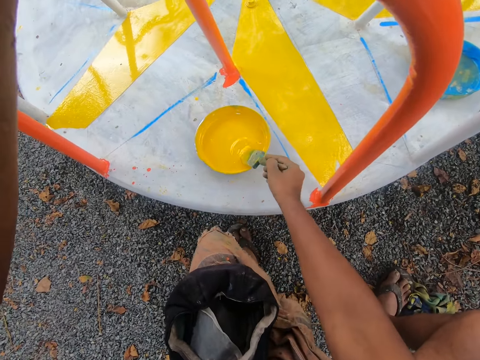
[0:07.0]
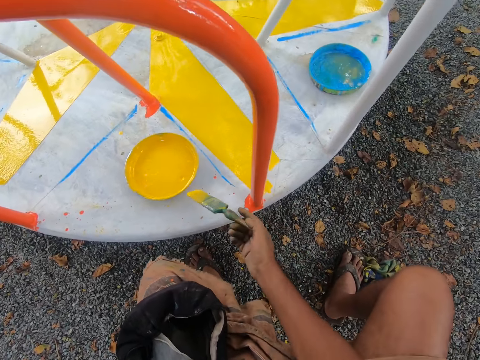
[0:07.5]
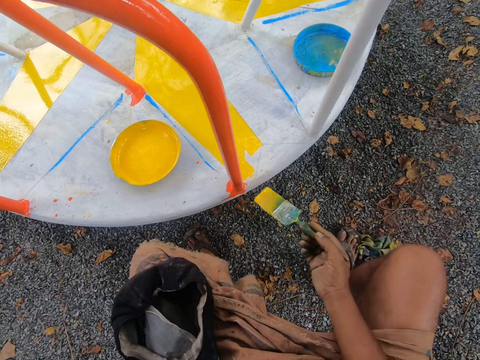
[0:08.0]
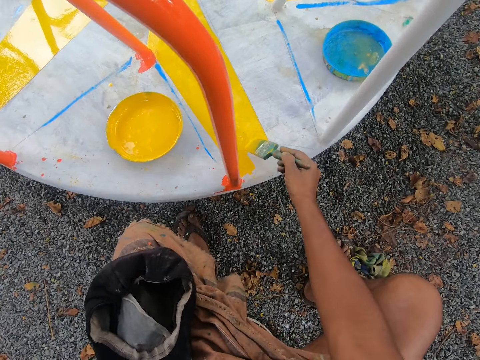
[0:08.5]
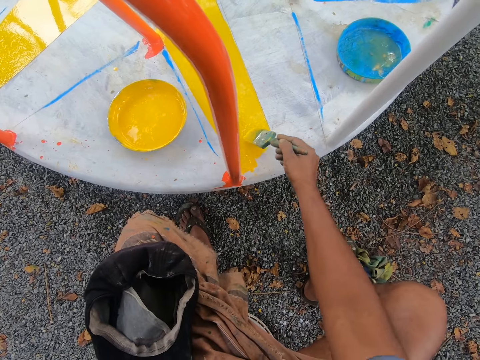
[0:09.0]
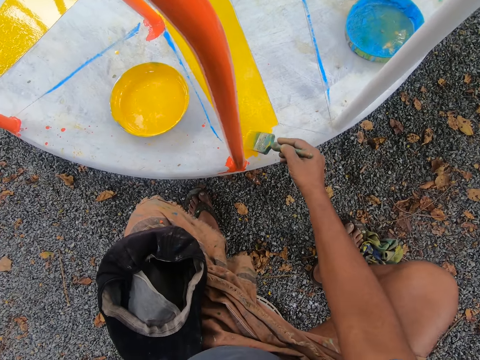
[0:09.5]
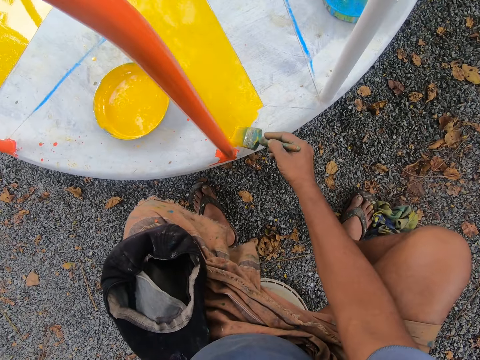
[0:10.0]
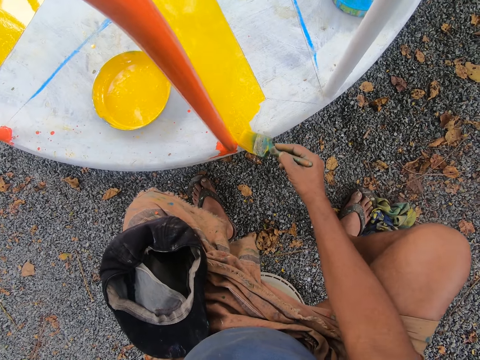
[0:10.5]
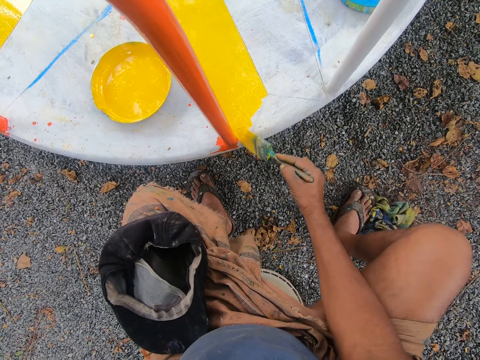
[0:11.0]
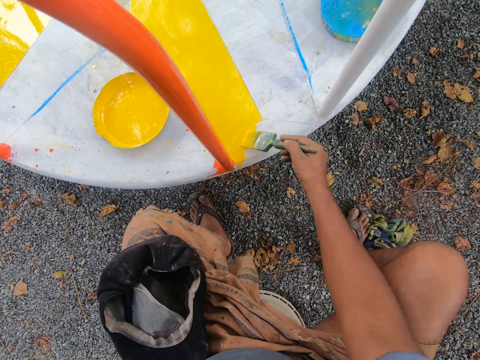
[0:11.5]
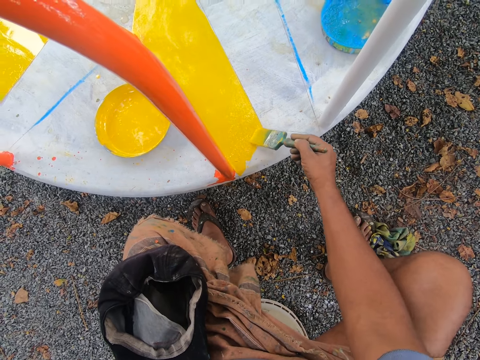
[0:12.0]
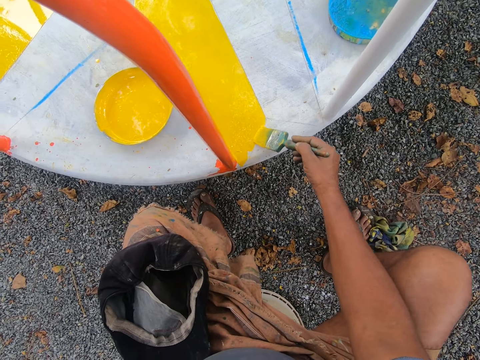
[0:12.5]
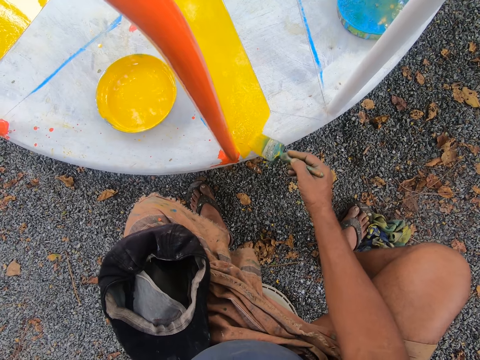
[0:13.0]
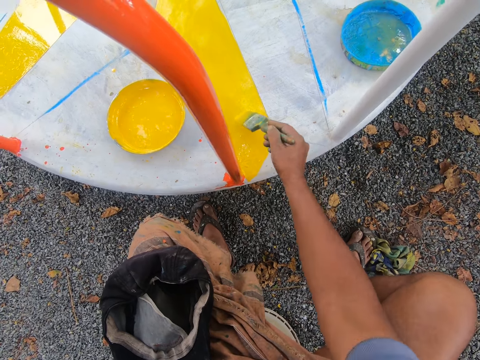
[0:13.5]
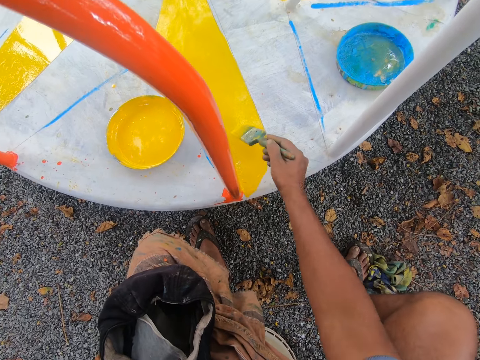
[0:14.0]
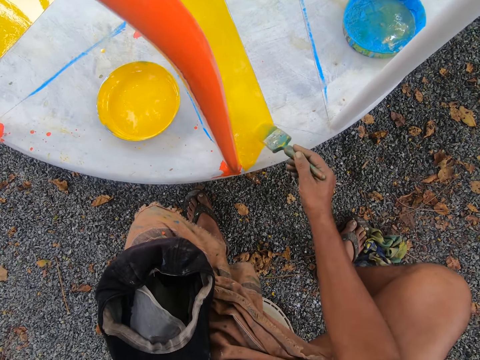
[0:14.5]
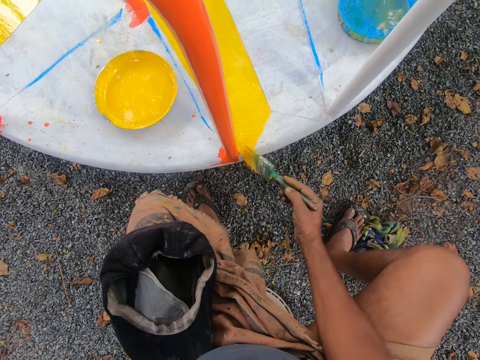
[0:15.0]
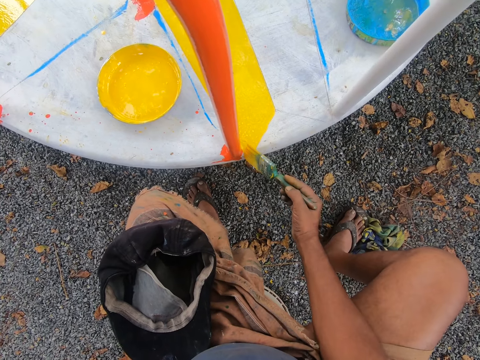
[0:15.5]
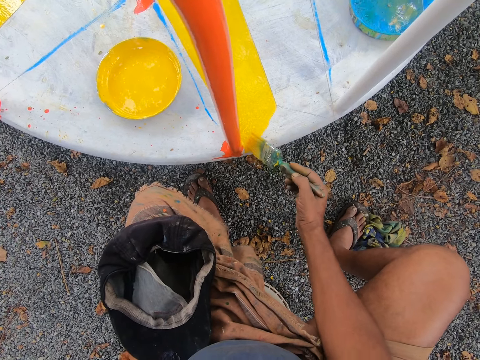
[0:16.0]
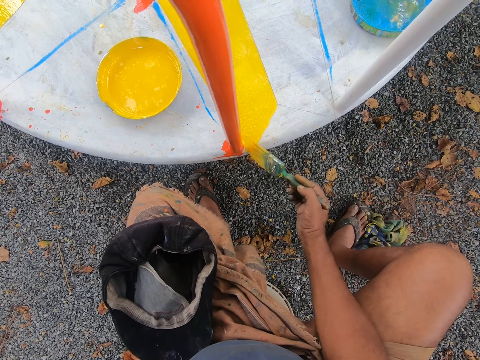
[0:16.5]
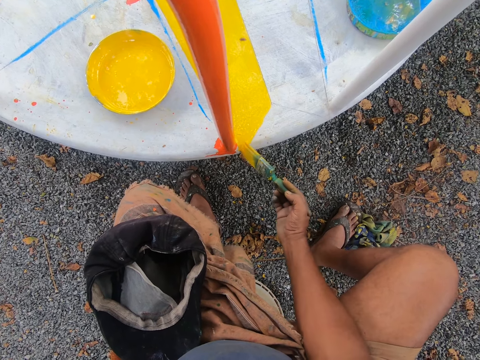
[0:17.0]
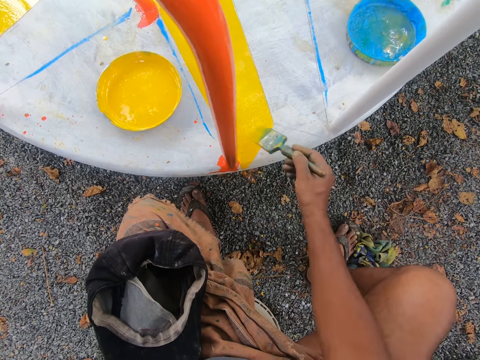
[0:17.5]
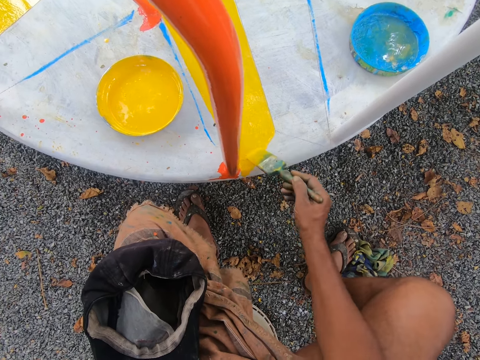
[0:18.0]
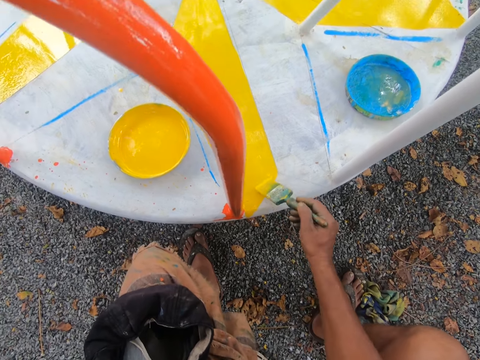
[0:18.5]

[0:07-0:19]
The camera wearer places his left hand on the merry go round swing handle. He holds the merry go round swing with his left hand. He dips the paint brush in his right hand into a paint bowl on the merry go round swing. He reduces the paint from the brush. He paints the merry go round swing with the paint brush.

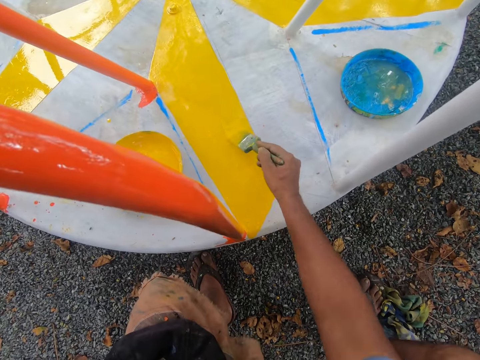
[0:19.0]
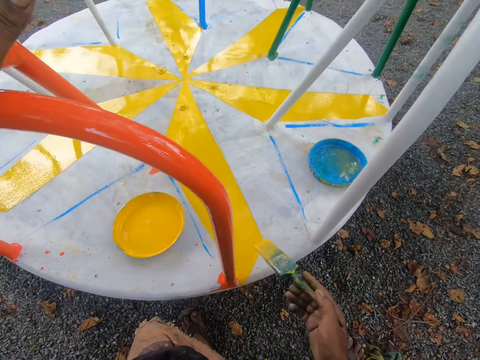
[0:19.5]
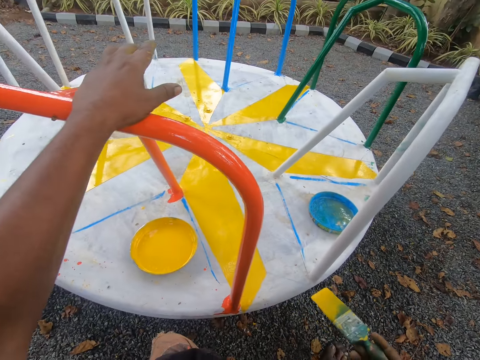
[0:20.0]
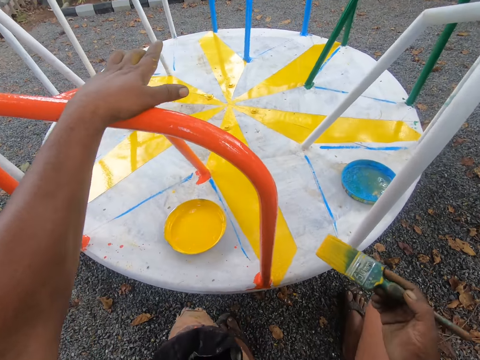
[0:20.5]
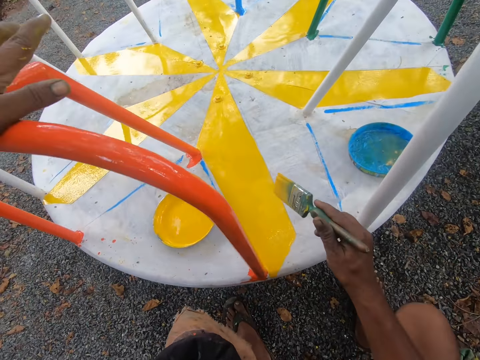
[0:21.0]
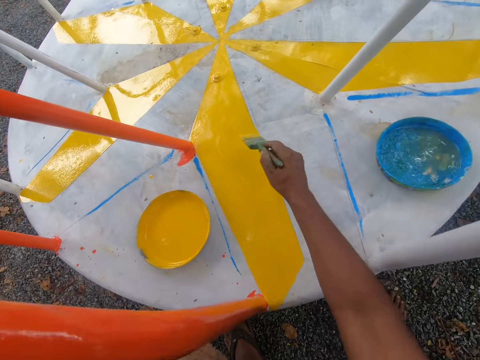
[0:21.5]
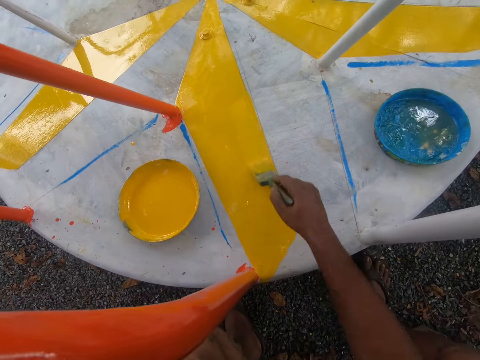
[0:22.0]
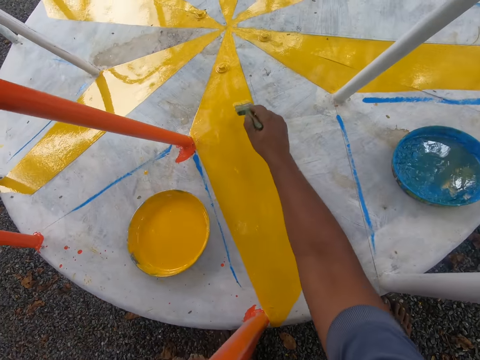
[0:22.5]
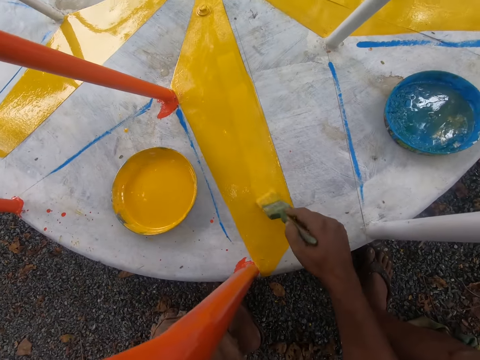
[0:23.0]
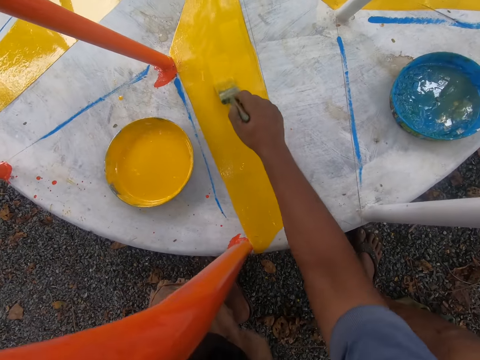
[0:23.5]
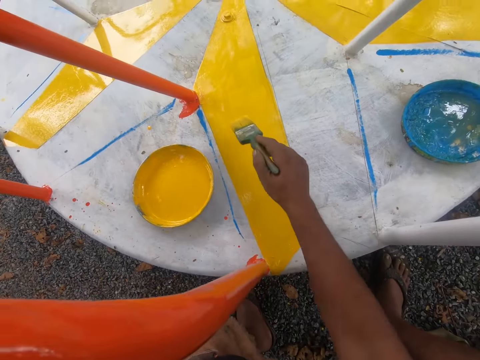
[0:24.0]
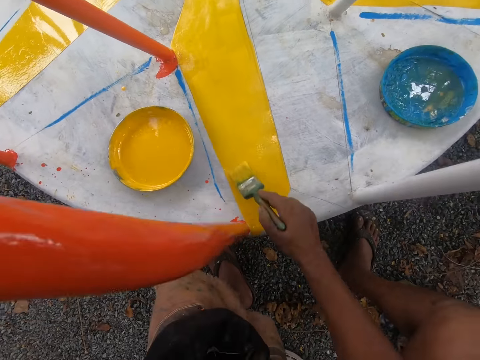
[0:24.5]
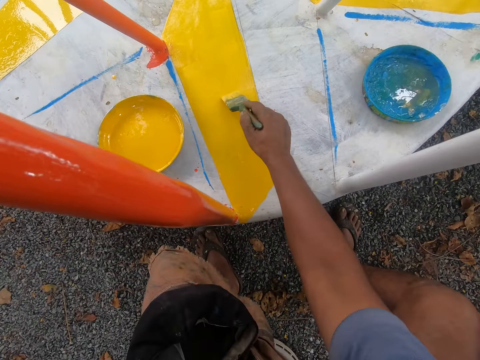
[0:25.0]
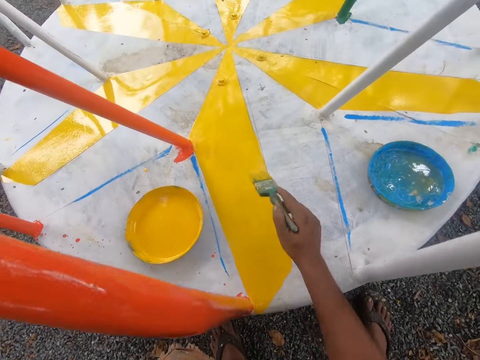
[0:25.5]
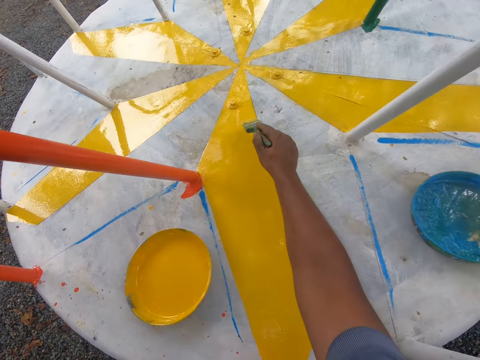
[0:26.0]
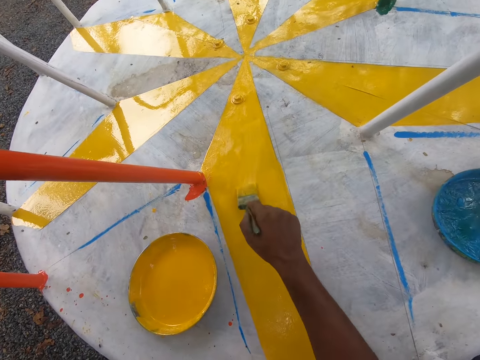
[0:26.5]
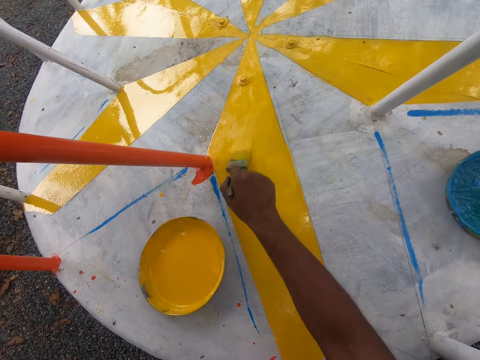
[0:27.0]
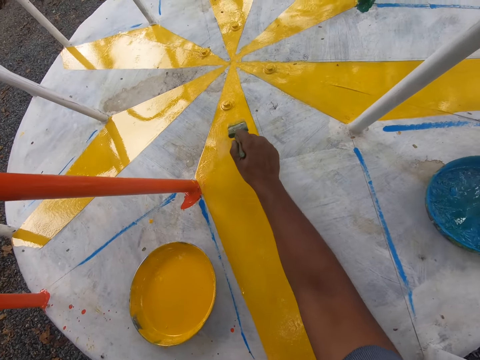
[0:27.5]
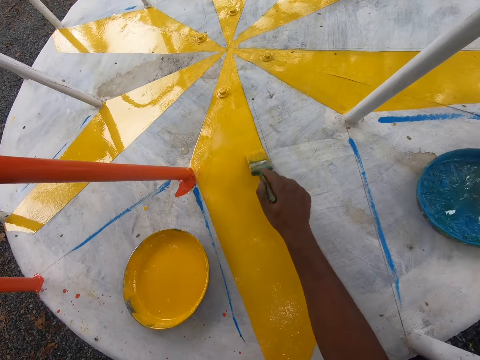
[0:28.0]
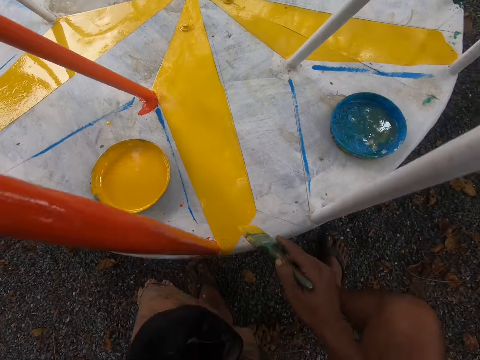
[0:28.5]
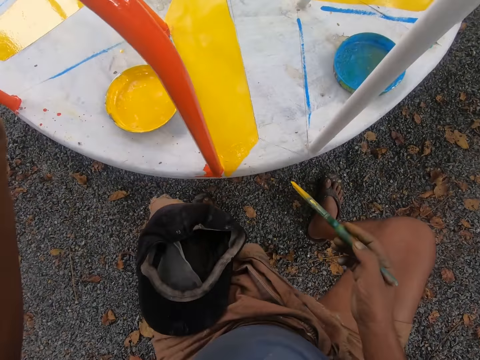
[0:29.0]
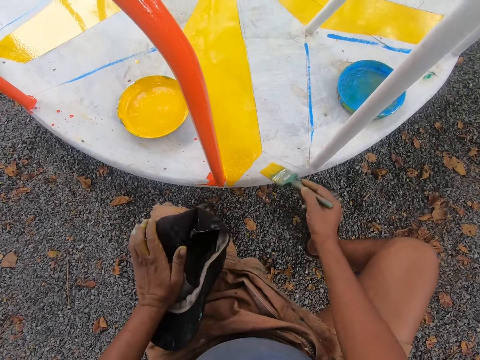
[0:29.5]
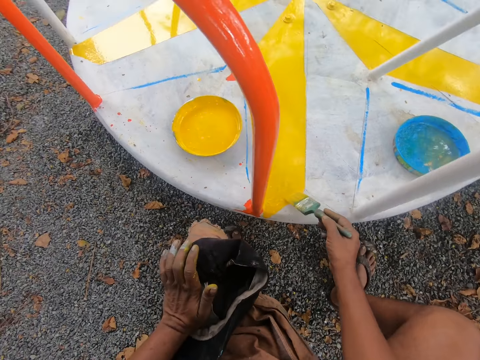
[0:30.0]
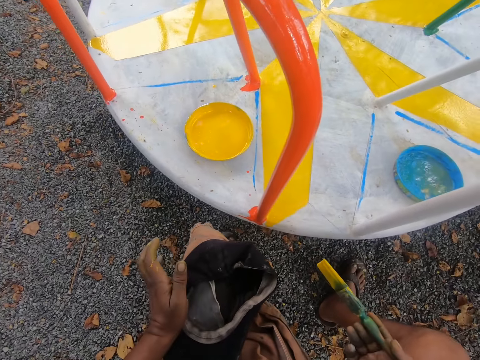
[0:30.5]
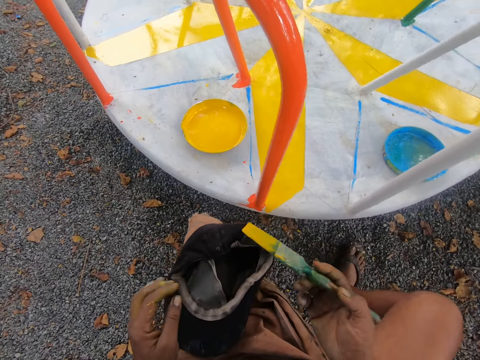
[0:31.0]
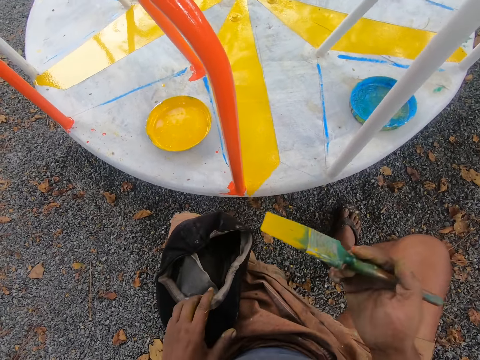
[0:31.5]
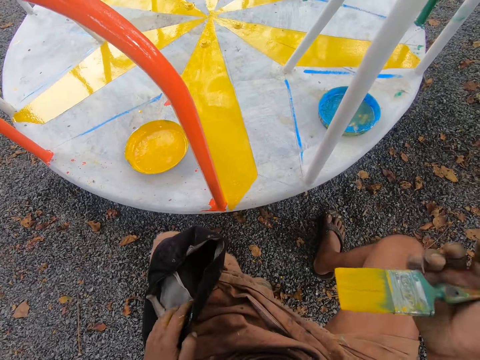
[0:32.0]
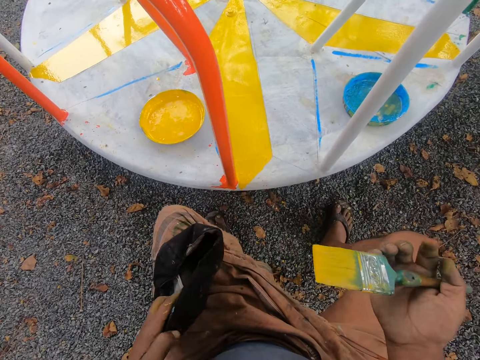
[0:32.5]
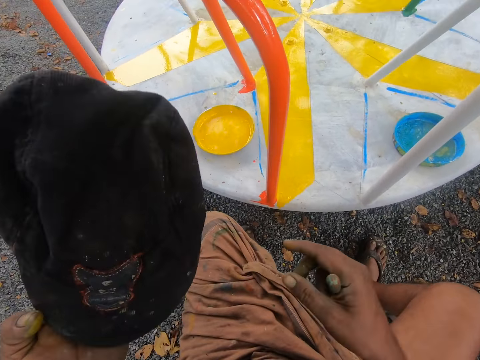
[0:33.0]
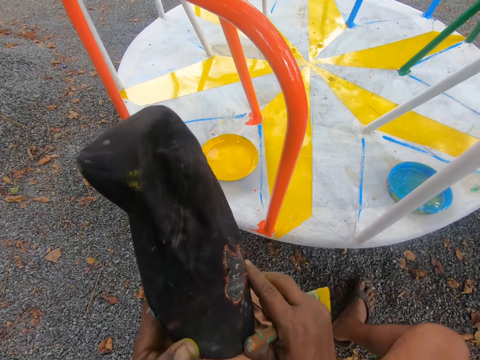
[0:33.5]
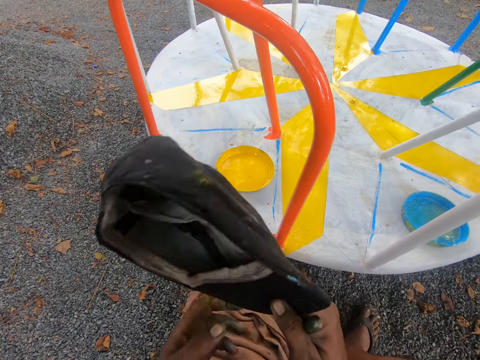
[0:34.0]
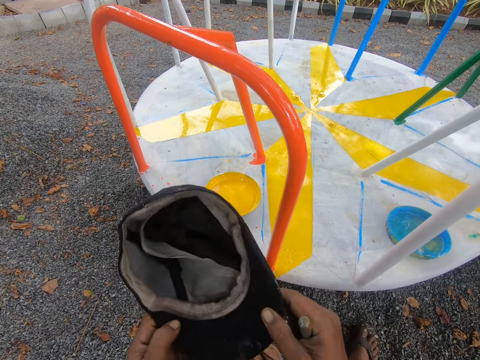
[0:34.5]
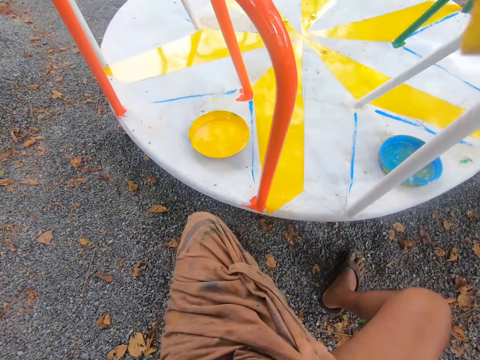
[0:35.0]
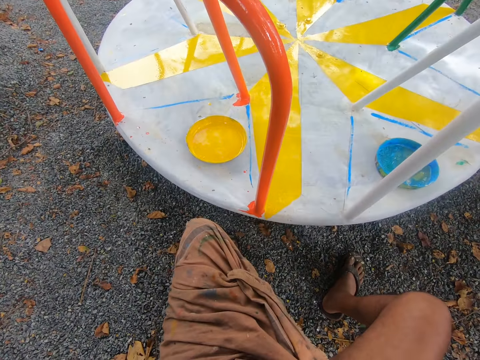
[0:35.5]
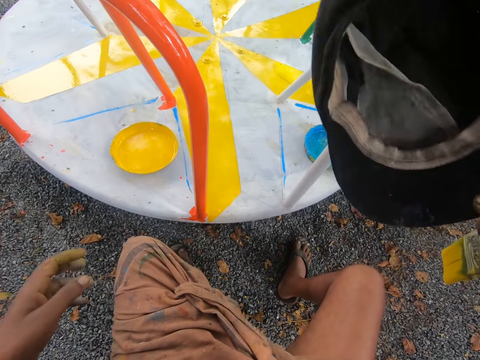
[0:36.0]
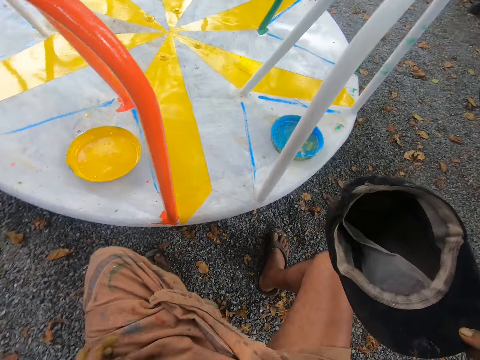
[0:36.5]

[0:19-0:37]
The camera wearer looks around the field. He paints the merry go round. He lowers his left hand and places his left hand on the lap. He paints the merry go round. He lifts the brush from the merry go round. He lifts the cap on his left leg with his left hand. He holds the cap with his left hand. He holds the cap with both hands. He lifts the cap. He places the cap on his head. He removes the cap from his head with his right hand.
